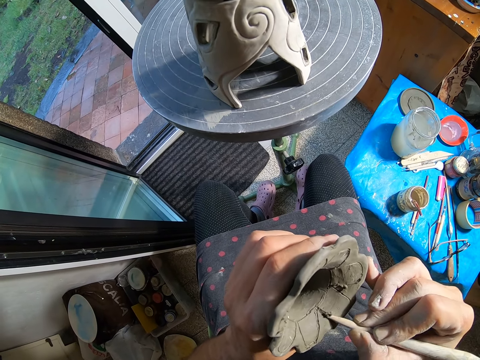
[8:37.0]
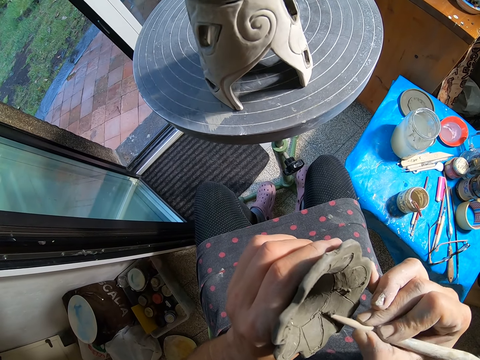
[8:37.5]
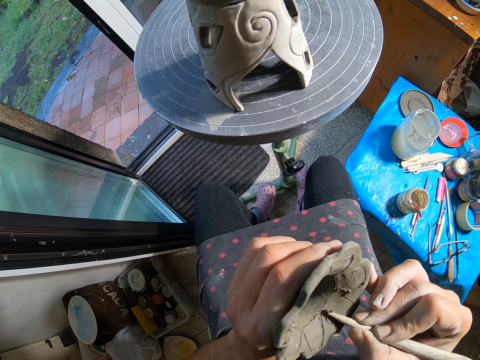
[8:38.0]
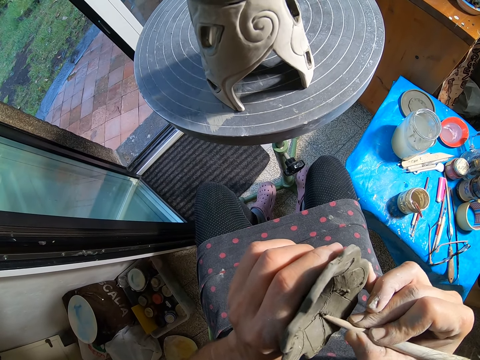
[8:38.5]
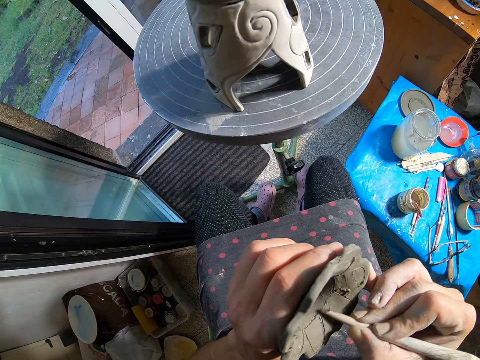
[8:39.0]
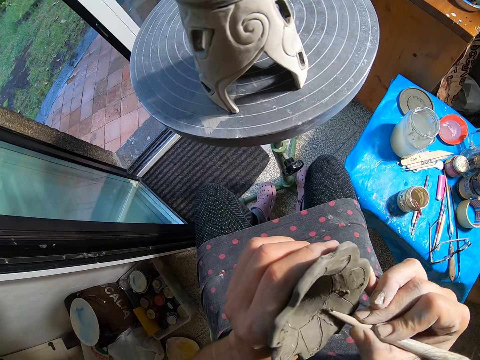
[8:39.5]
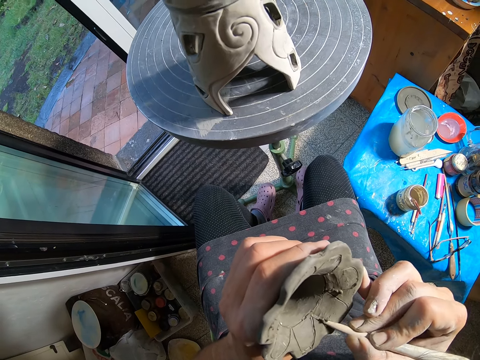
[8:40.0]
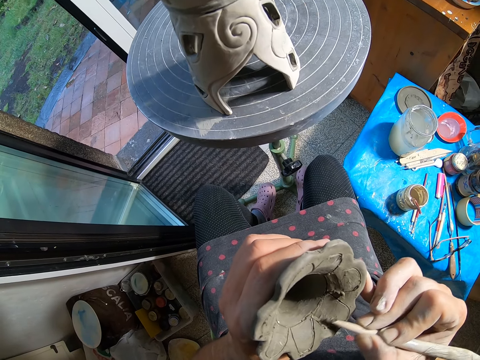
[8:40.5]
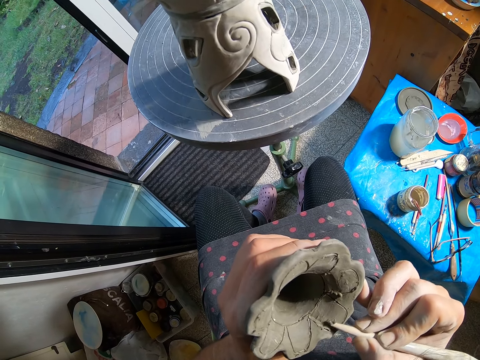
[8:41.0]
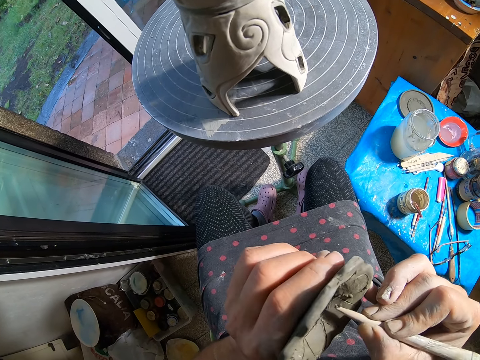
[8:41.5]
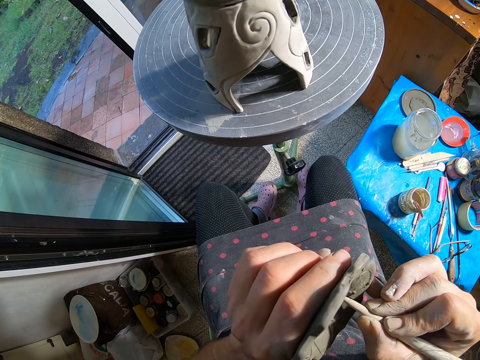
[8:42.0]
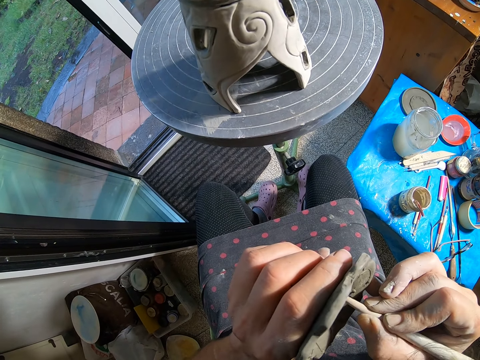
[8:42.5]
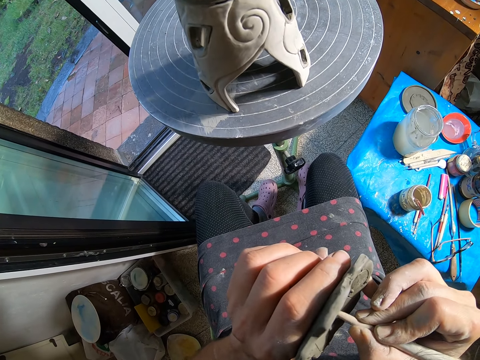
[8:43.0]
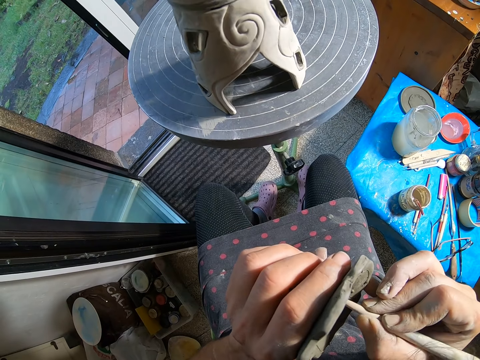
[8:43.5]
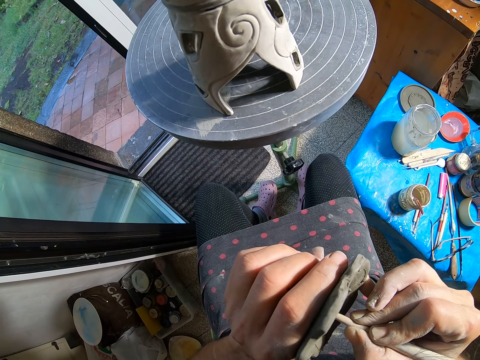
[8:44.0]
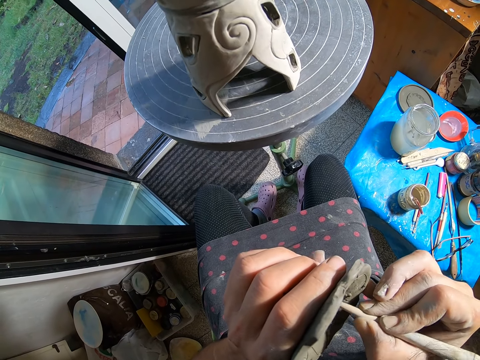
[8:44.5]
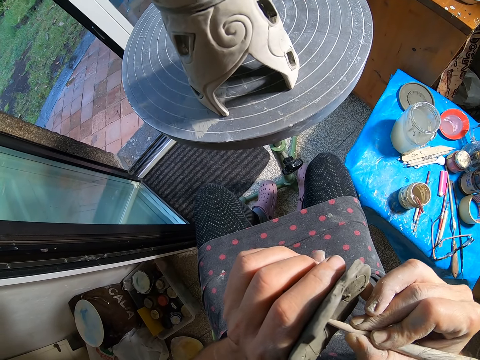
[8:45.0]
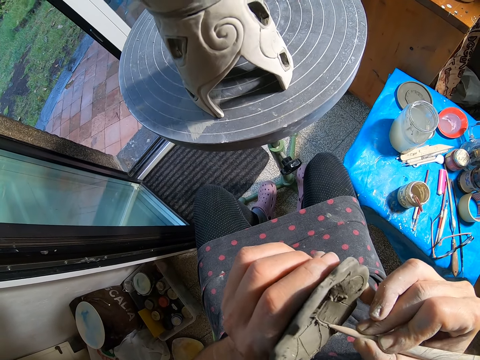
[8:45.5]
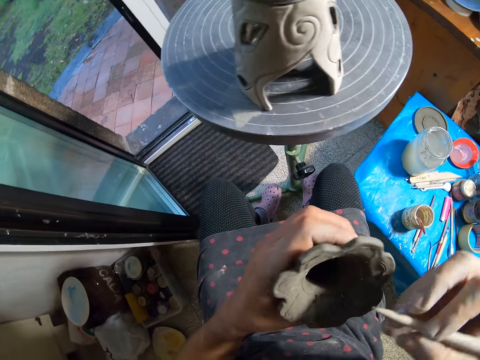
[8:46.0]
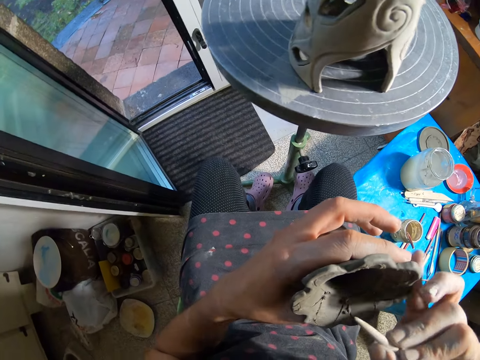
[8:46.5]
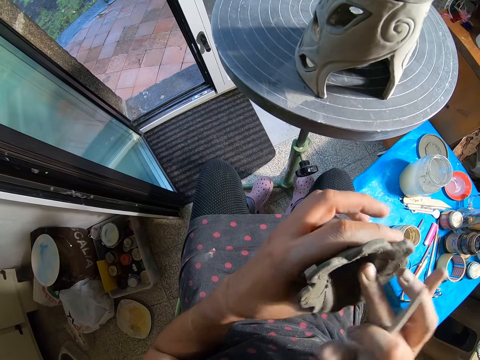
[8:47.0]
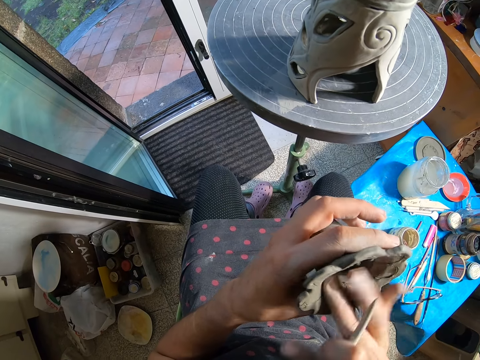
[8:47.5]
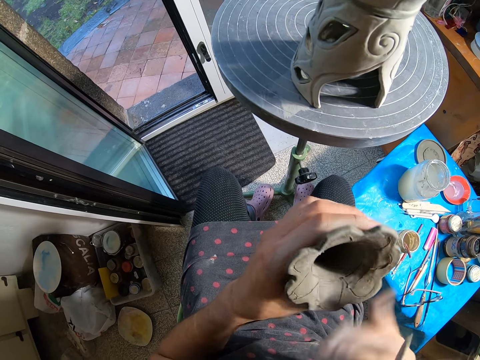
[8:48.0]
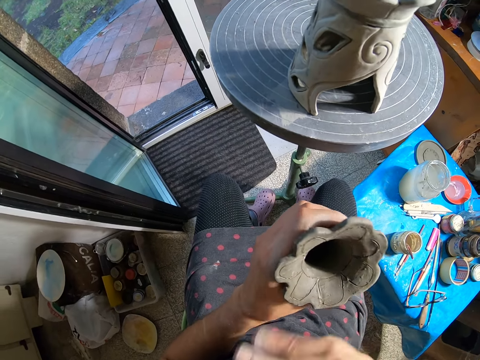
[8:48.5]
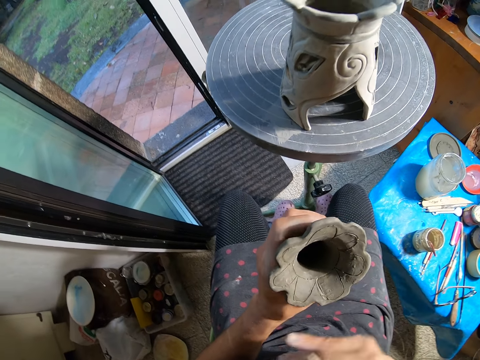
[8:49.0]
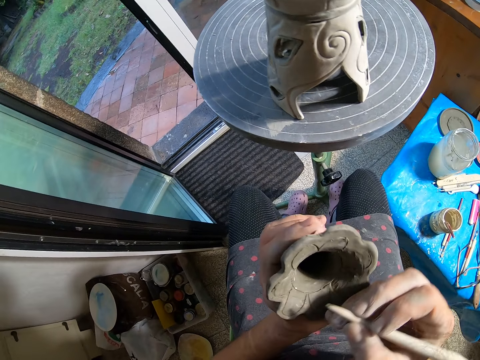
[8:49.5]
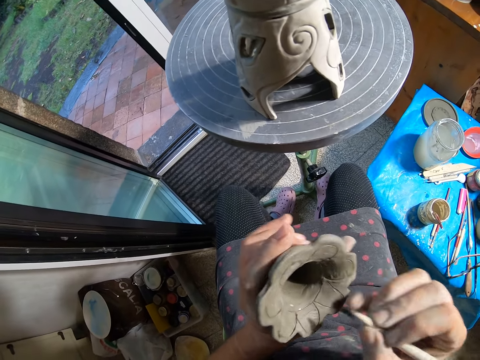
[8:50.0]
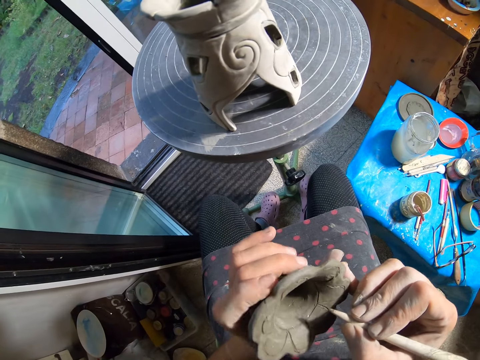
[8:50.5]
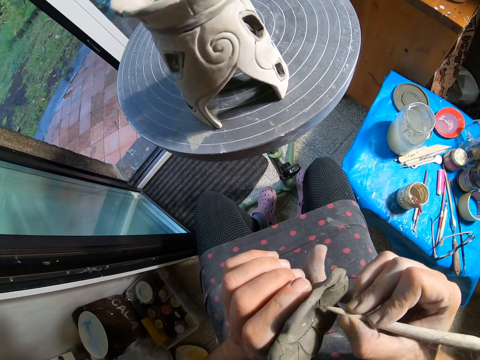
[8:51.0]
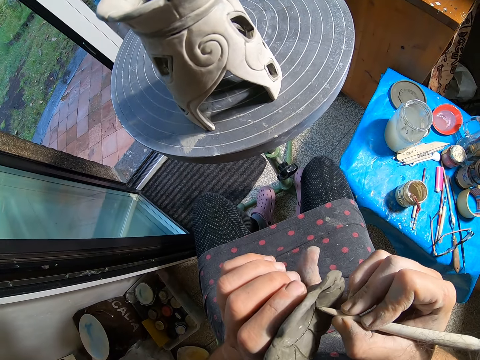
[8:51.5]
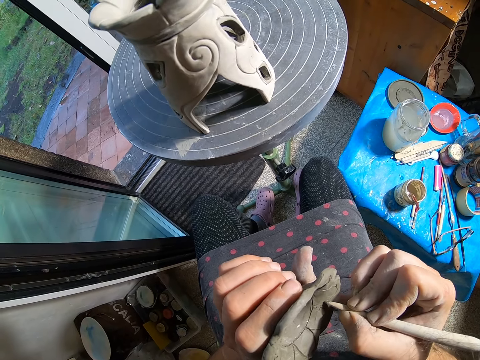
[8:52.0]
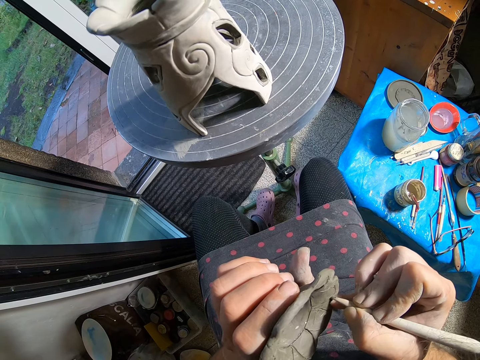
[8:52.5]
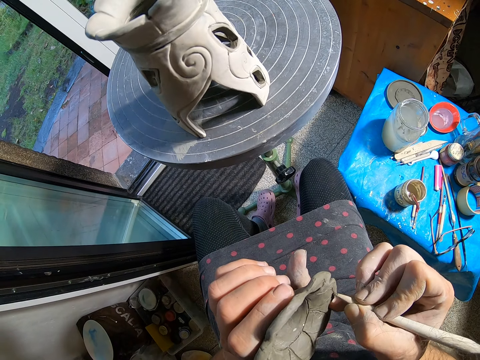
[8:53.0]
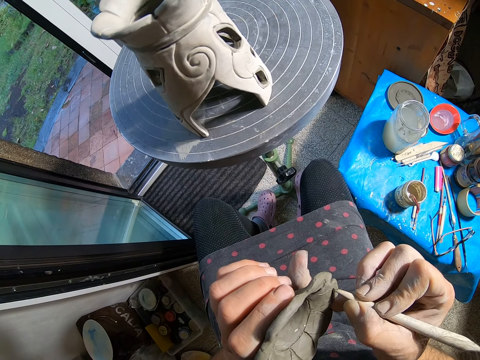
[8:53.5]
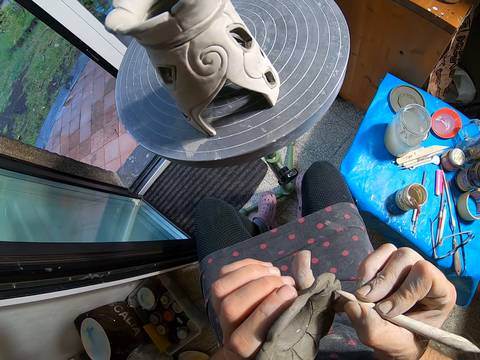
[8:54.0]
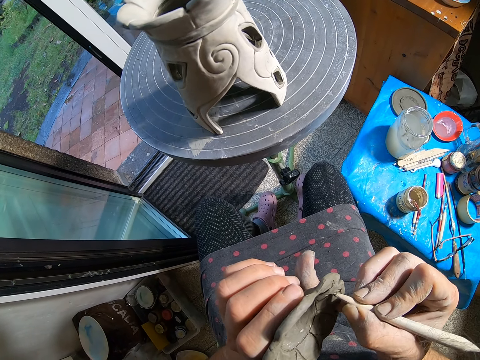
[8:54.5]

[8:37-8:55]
The camera wearer removes clay particles from the craft with her right hand. They smoothen the pottery with his hand. They turn the craft with her left hand. They carve on the craft with the clay pen in her right hand. They decorate the pottery with the stick.

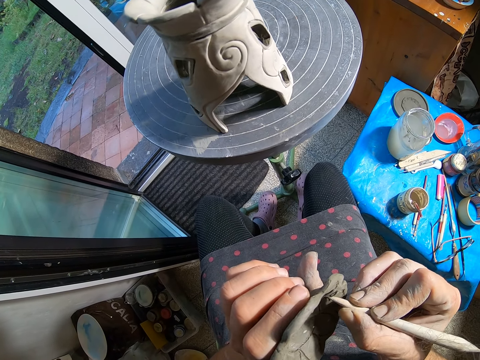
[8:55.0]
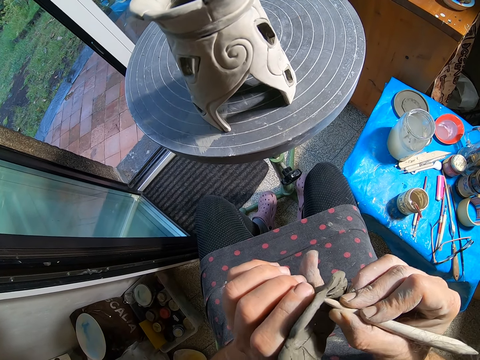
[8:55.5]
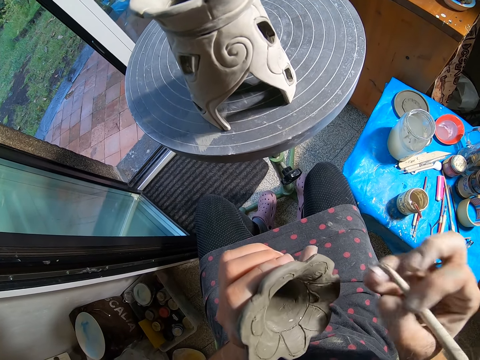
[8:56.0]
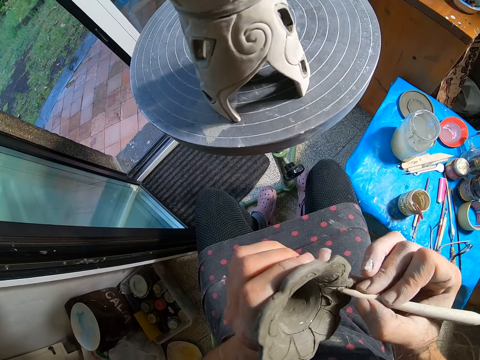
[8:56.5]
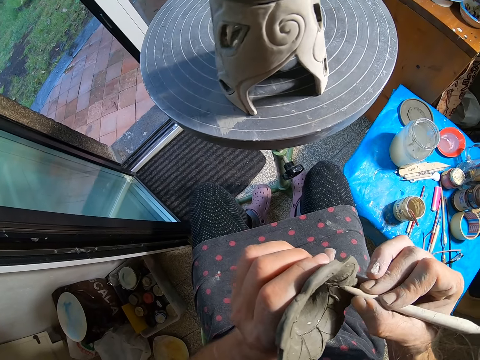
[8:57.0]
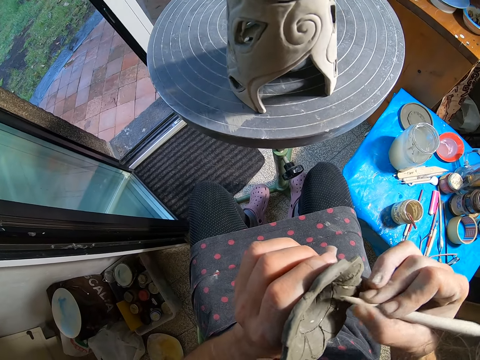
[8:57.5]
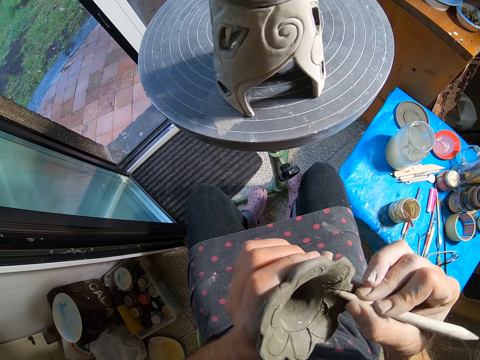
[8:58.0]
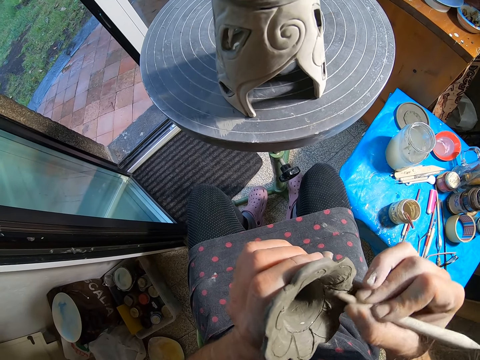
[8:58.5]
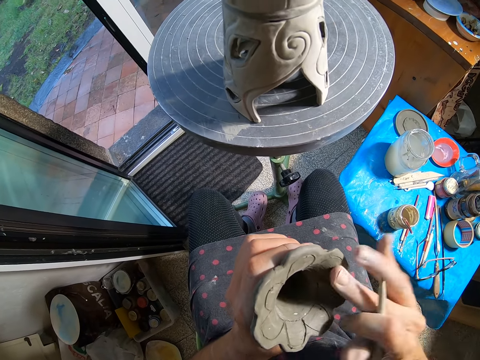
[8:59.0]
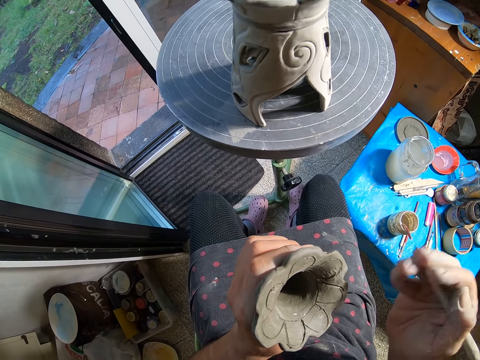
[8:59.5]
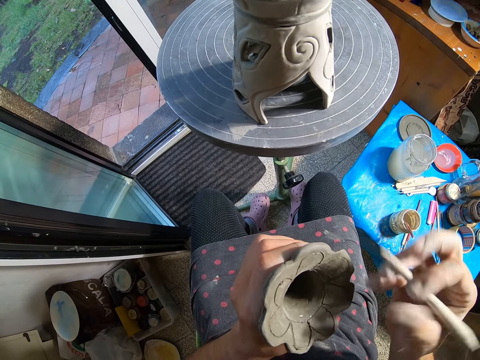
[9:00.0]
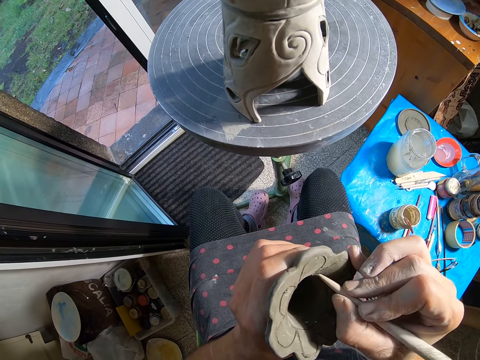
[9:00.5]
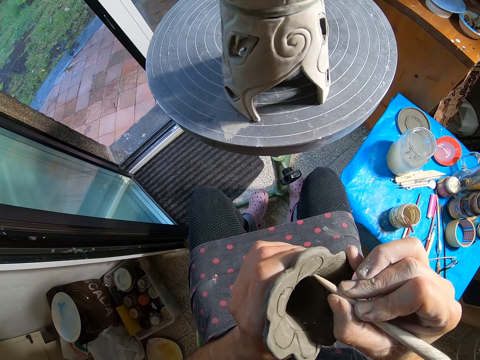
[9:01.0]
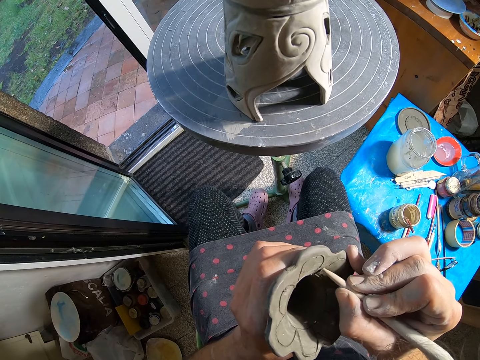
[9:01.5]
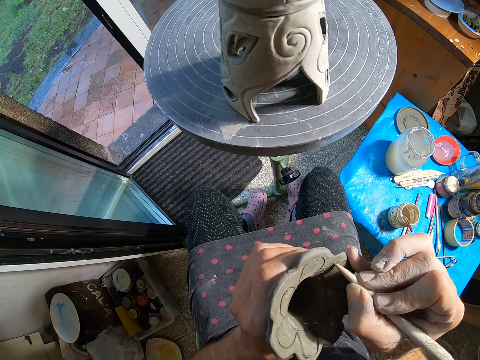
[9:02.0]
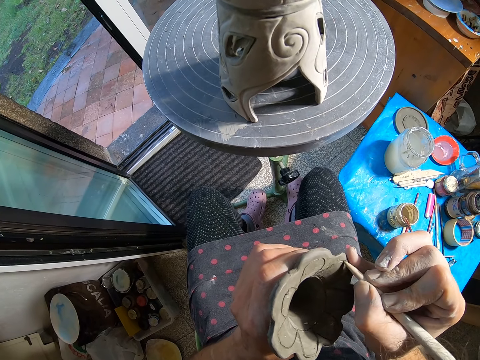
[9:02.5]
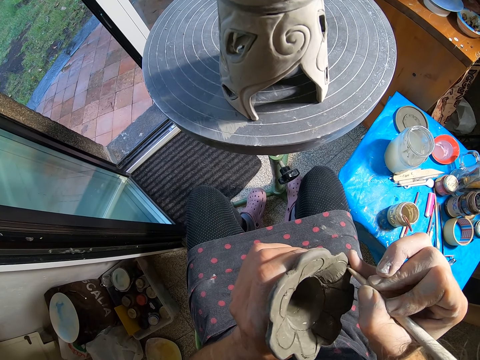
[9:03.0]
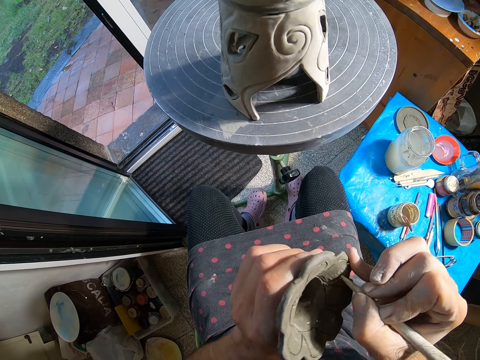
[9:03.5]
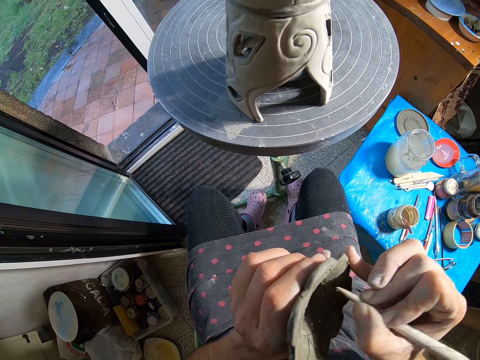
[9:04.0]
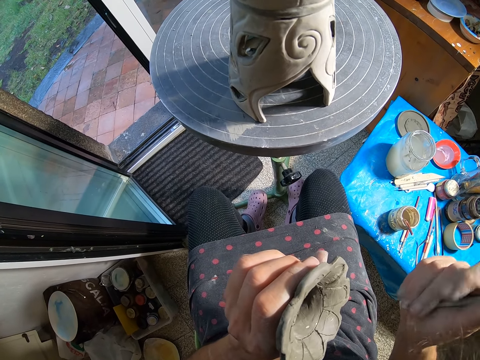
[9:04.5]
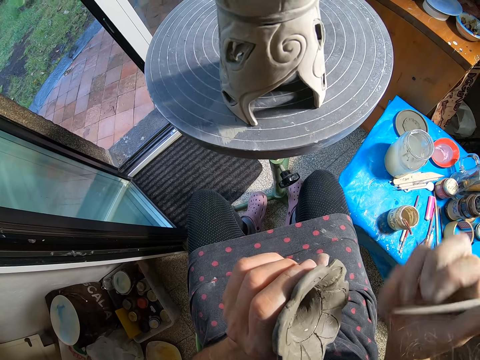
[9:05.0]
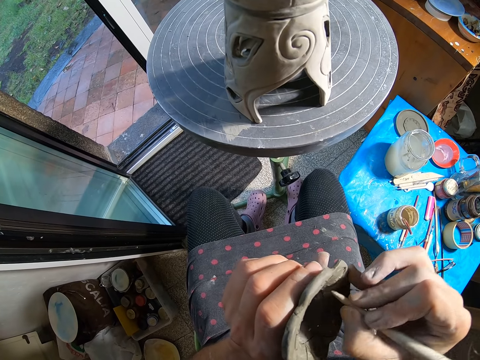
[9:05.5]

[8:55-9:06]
The camera wearer removes clay particles from the craft with her right hand. They smoothen the pottery with his hand. They carve on the craft with the clay pen in her right hand. They decorate the pottery with the stick. They clean her right hand on the clay pen.
